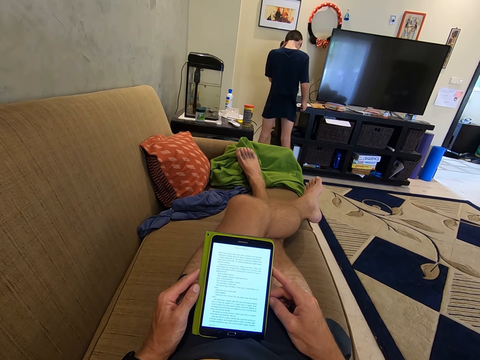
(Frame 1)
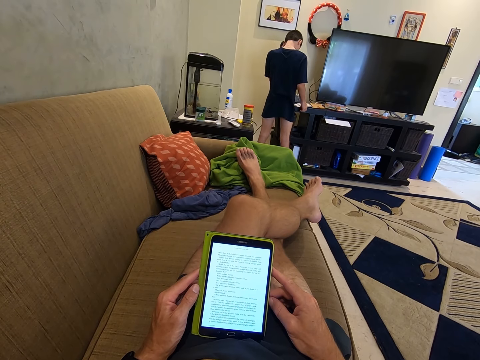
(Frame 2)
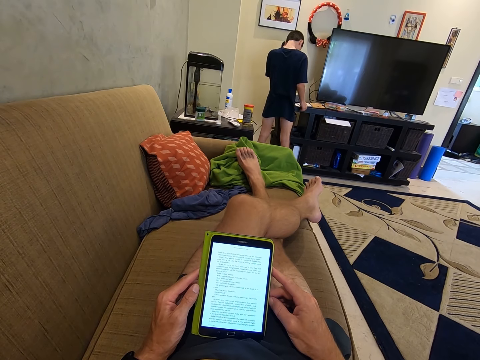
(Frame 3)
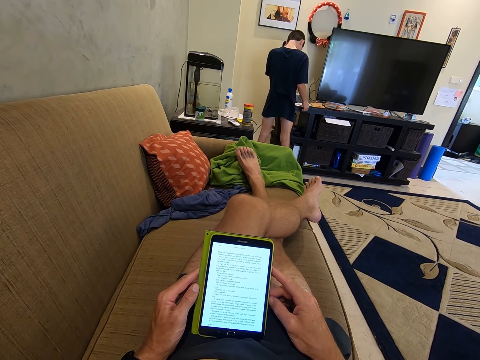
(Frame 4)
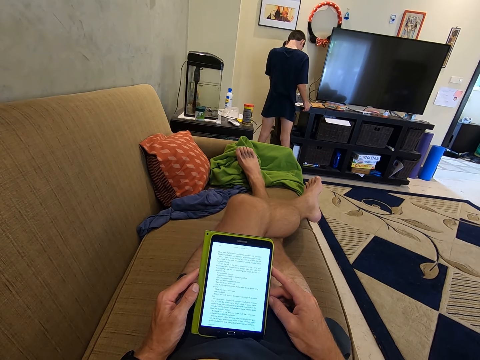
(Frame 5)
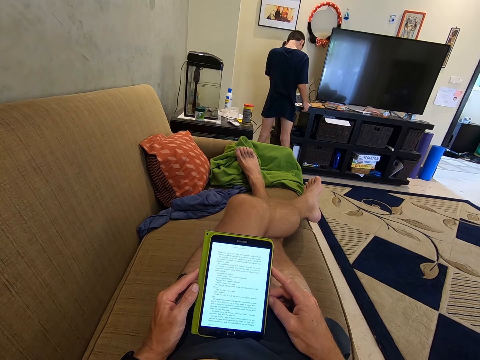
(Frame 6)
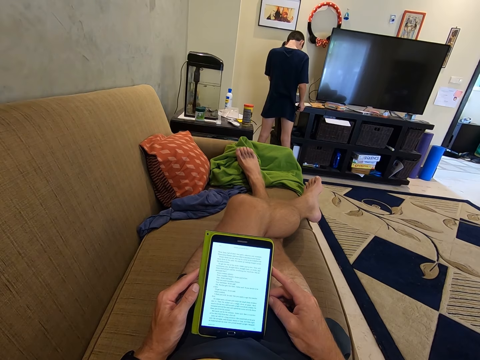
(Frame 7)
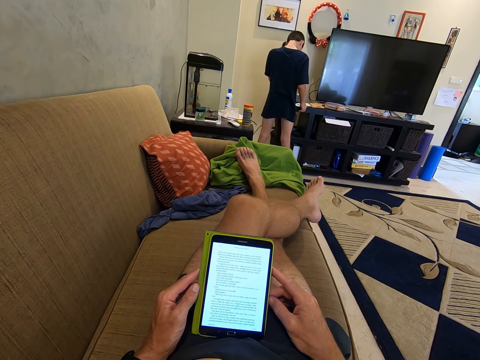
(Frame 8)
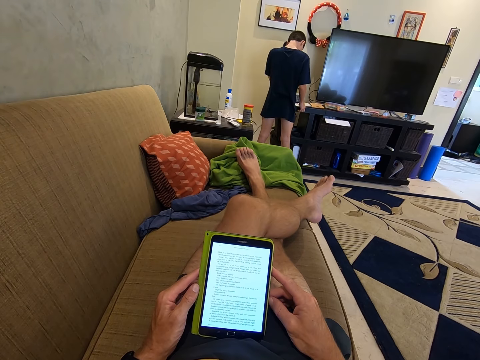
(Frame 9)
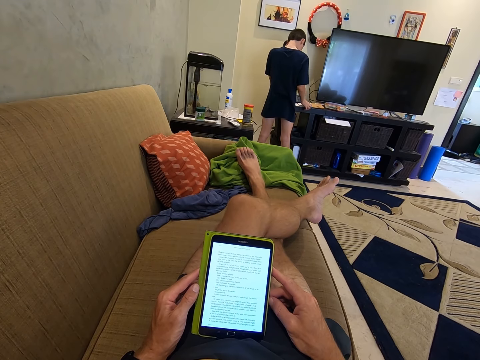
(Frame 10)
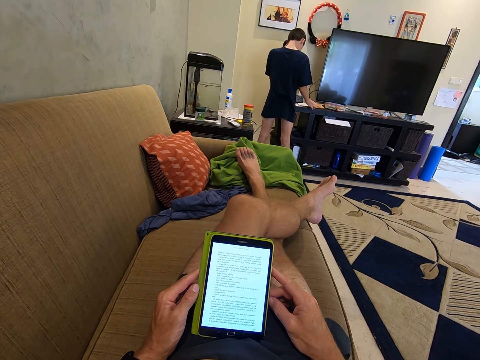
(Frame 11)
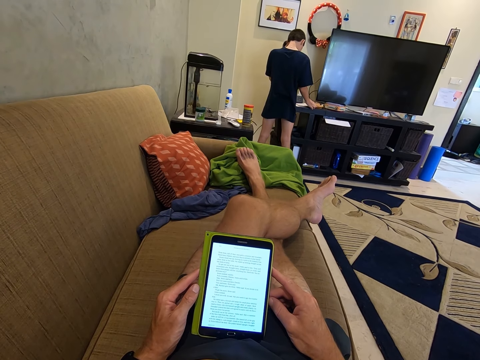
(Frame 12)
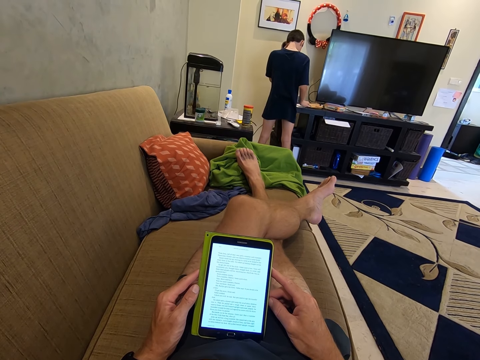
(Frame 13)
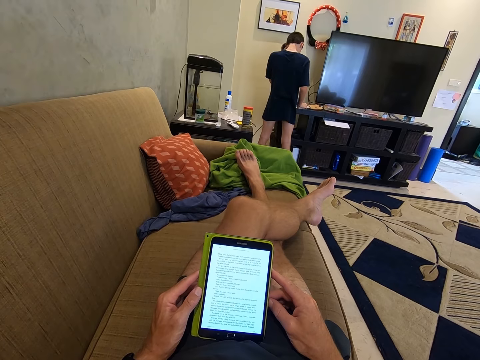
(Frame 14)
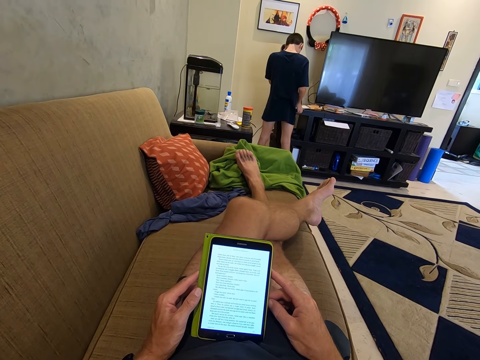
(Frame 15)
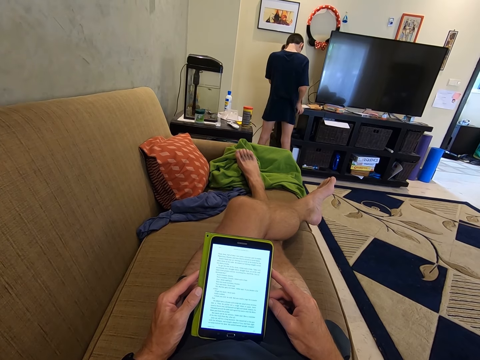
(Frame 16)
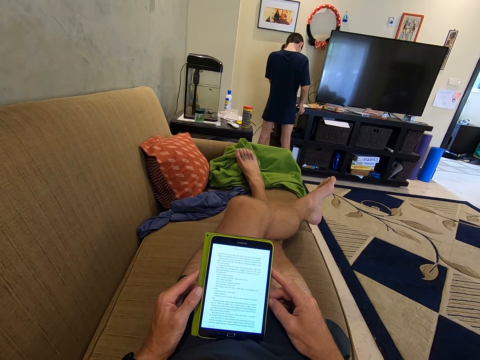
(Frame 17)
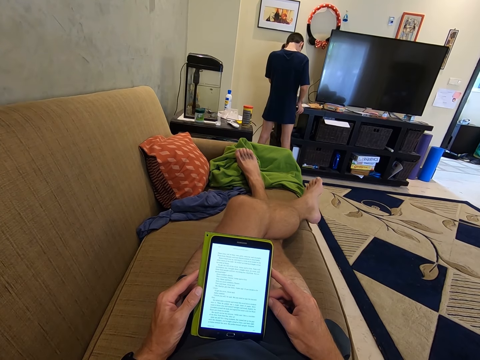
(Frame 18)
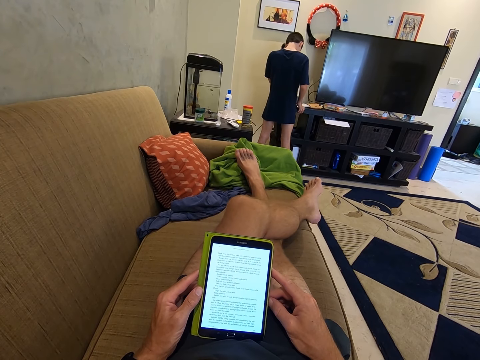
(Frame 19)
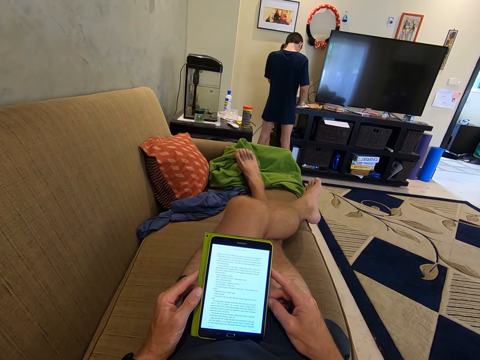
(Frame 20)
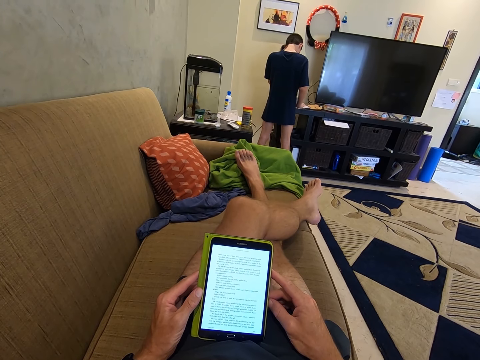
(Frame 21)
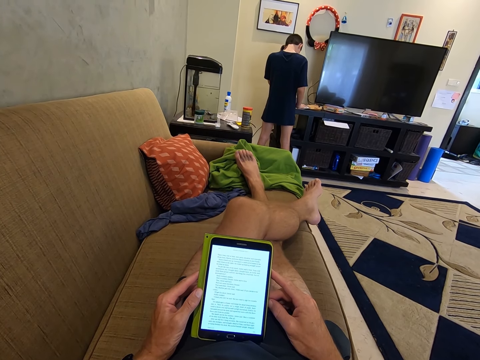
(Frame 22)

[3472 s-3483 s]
The camera wearer shakes the leg. They browse on the phone.

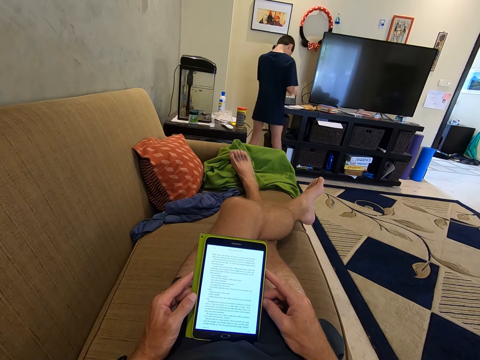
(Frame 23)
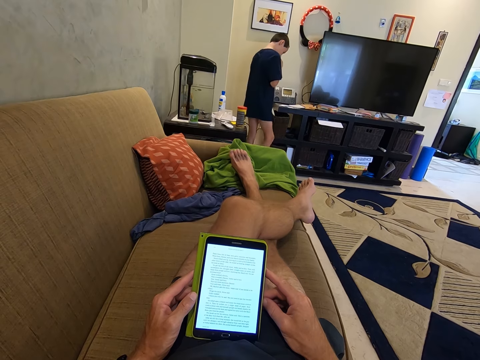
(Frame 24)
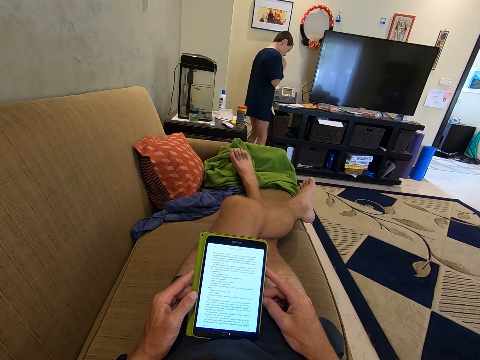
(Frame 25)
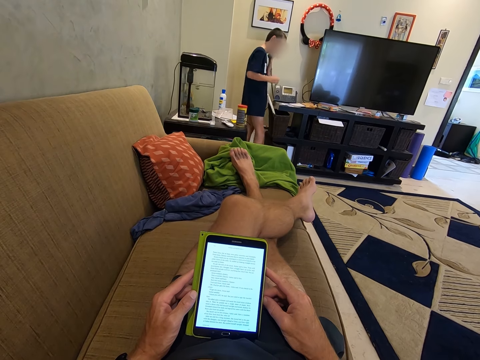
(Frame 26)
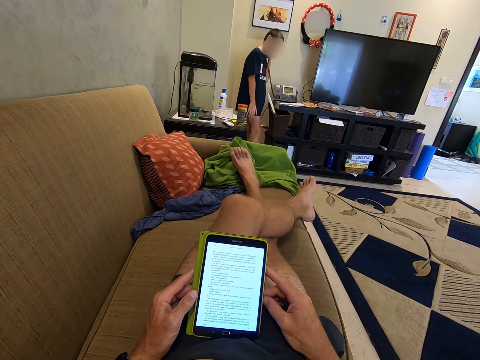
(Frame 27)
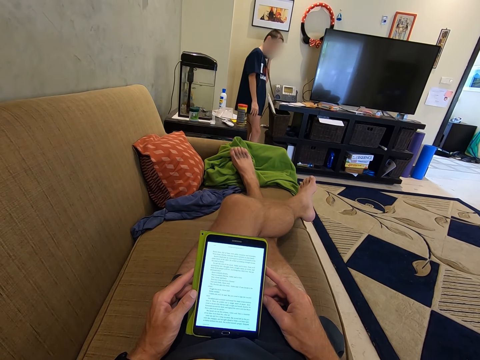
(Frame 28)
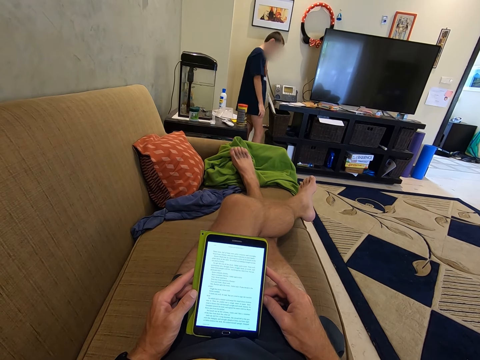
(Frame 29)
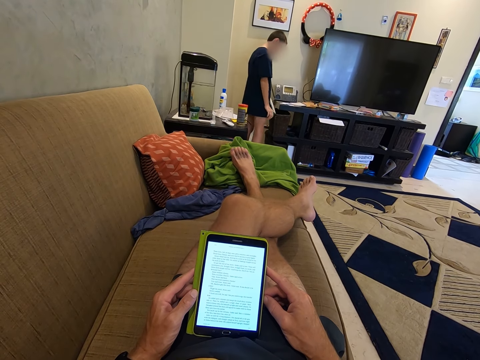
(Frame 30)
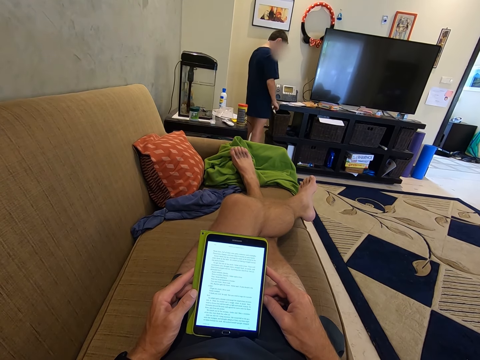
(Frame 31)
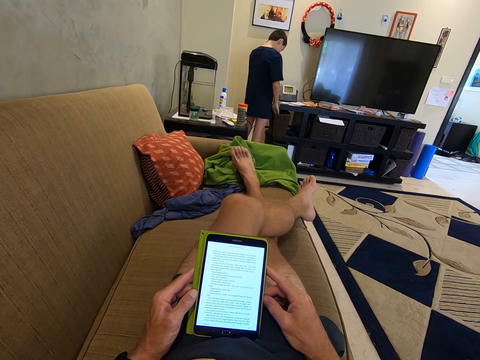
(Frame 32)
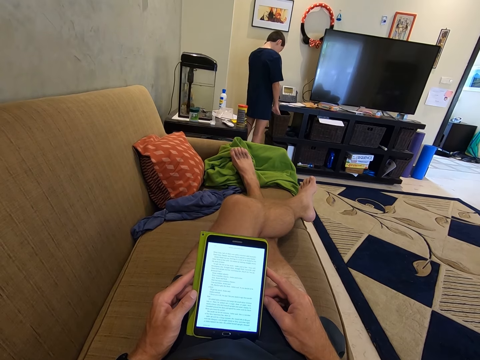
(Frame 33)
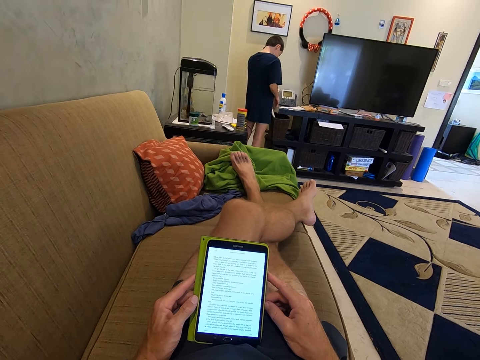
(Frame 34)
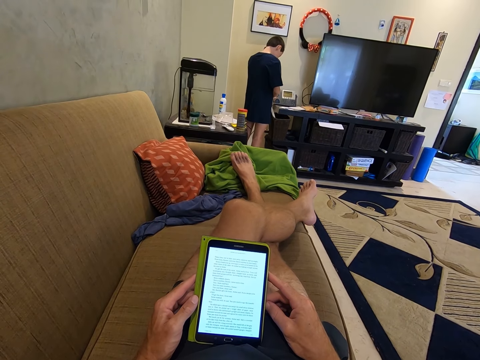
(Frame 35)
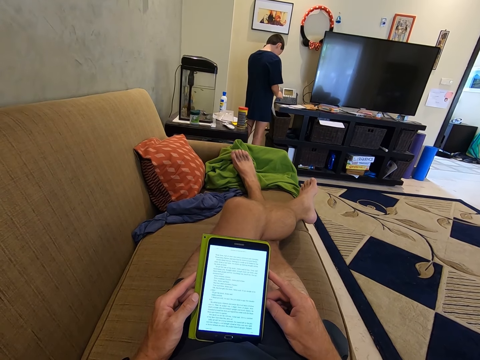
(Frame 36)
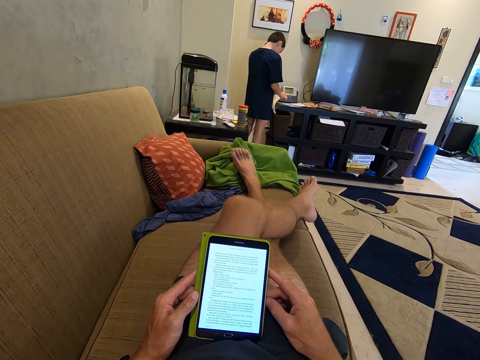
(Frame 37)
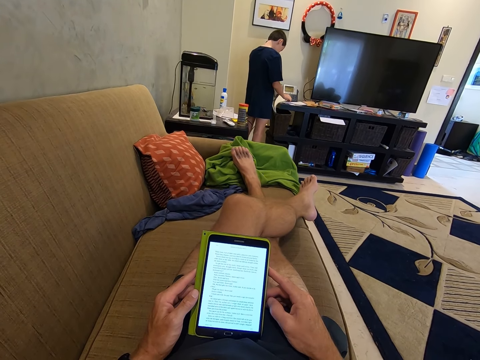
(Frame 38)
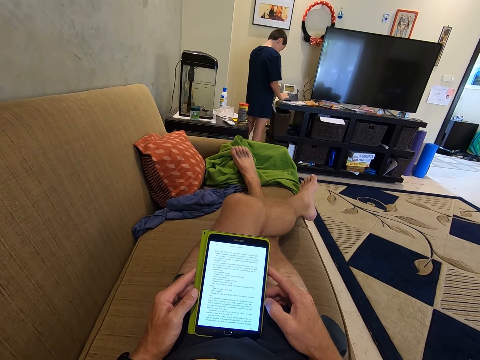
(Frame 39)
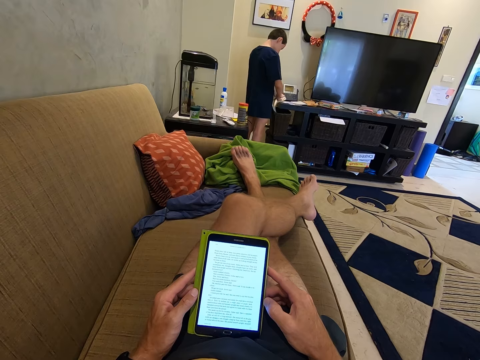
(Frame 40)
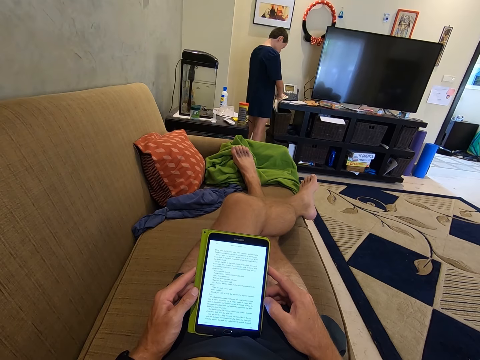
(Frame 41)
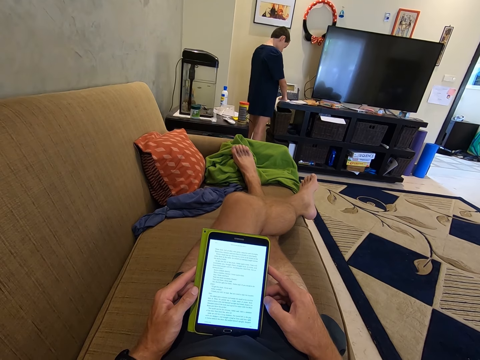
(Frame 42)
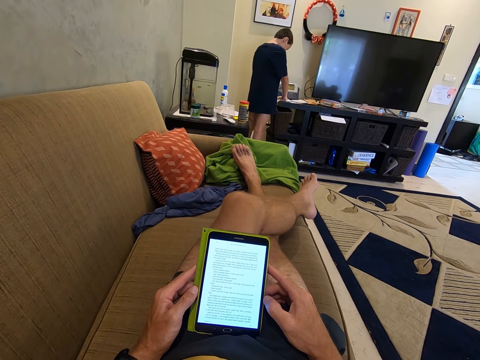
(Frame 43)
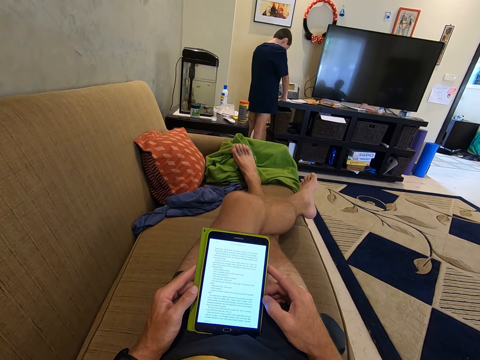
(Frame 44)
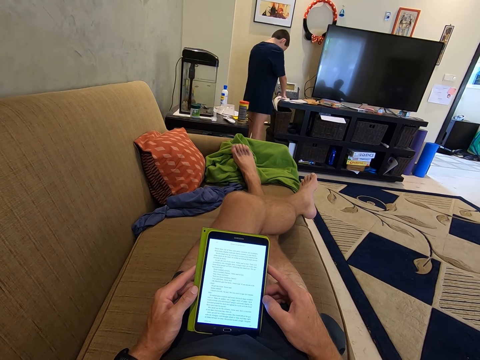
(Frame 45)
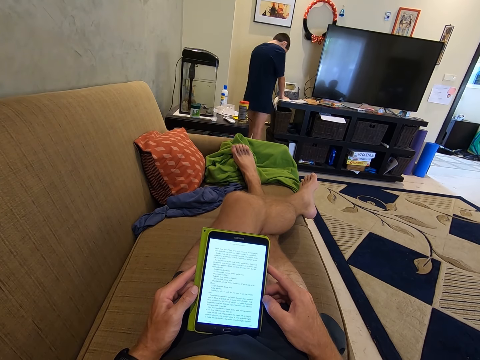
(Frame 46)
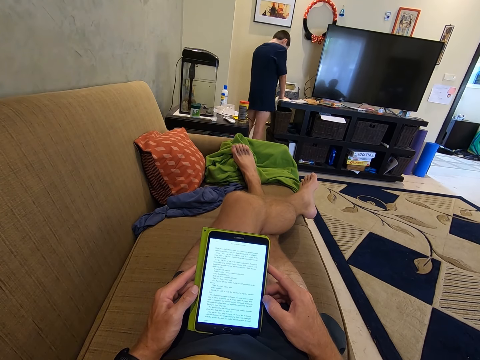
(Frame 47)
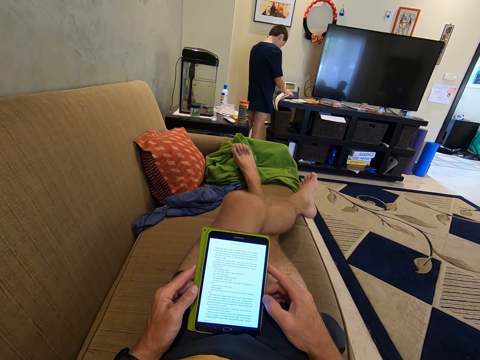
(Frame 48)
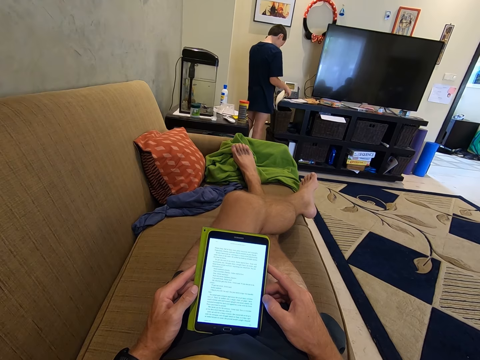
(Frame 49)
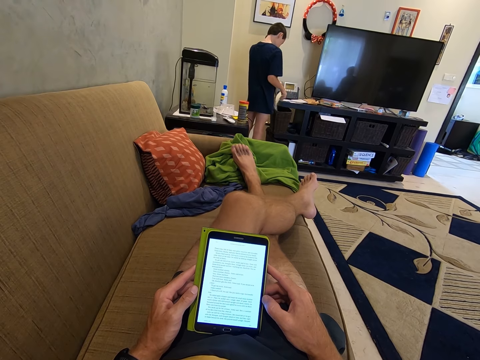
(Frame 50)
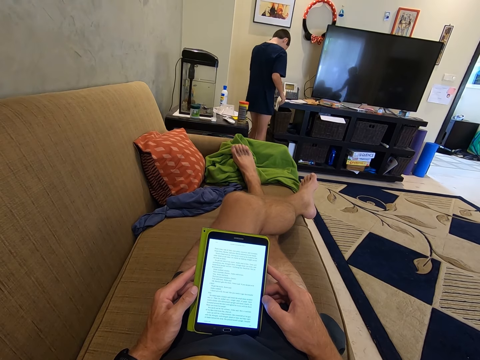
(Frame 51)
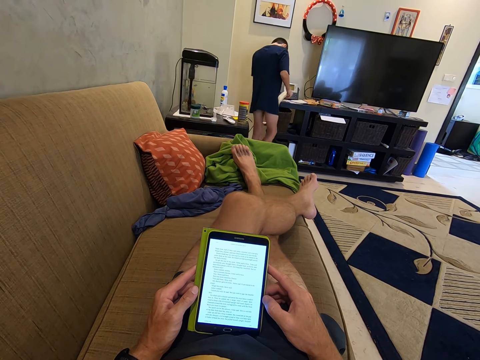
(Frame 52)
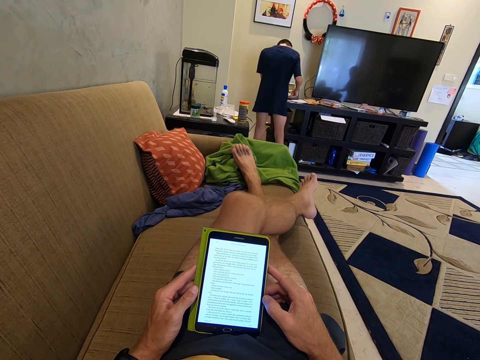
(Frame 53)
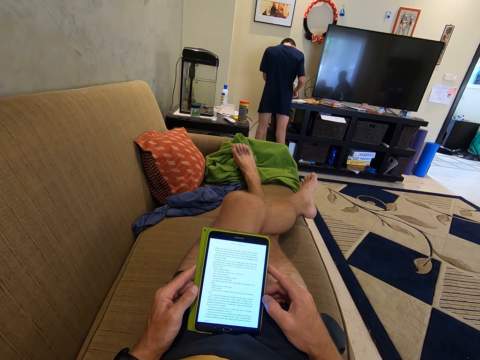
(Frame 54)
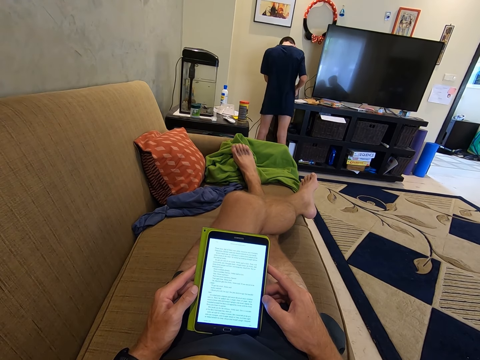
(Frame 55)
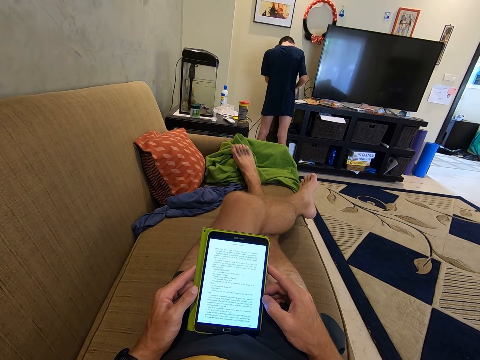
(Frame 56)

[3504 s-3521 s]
A man turns around. The man browses on a book. The camera wearer browses on the phone.
